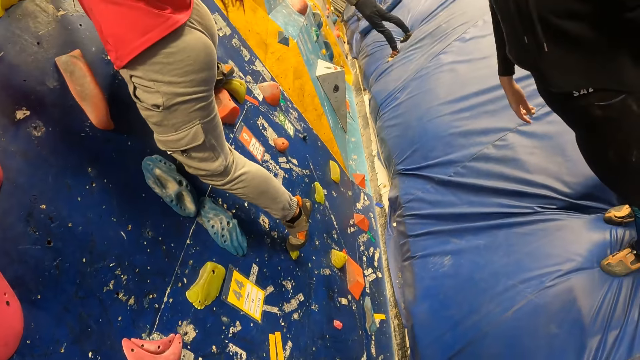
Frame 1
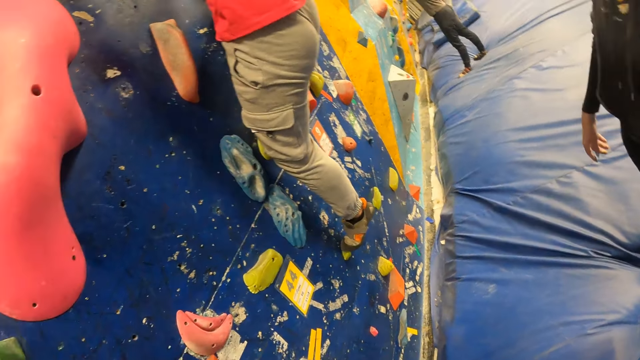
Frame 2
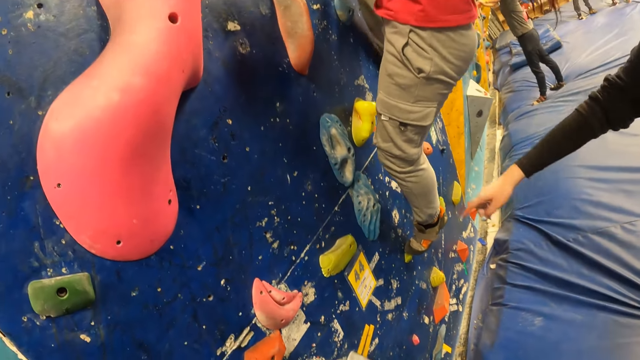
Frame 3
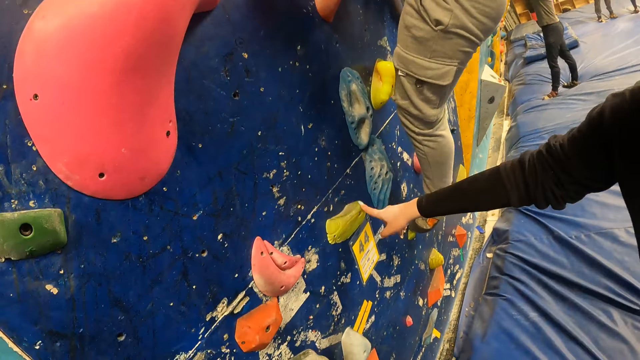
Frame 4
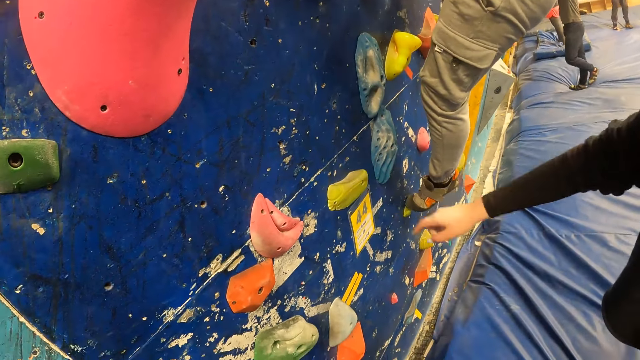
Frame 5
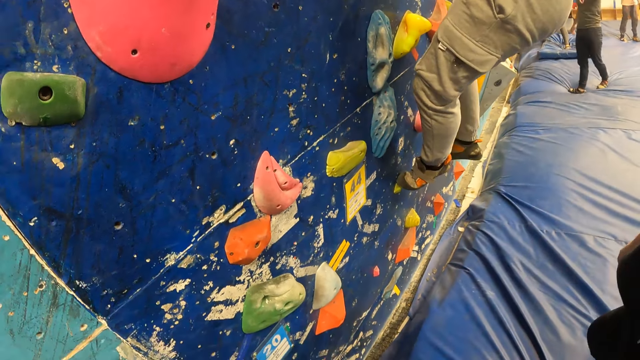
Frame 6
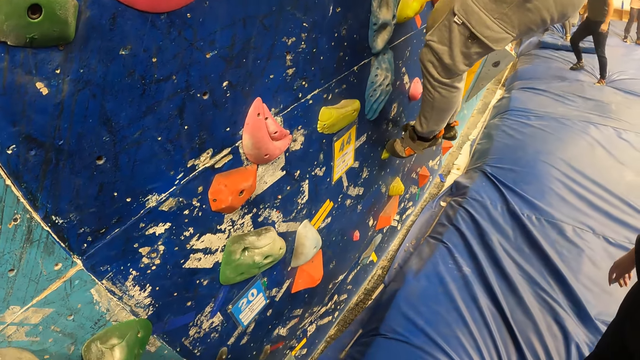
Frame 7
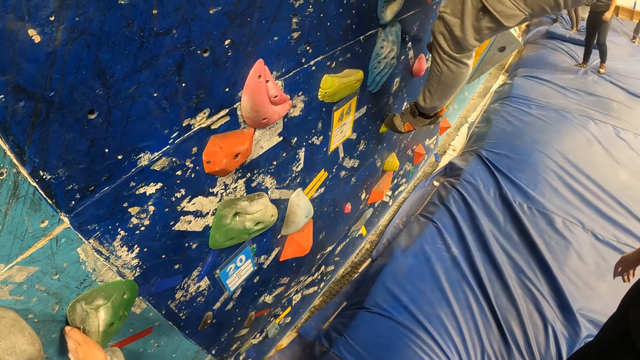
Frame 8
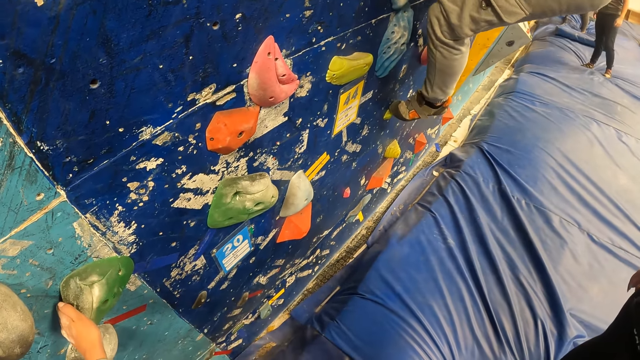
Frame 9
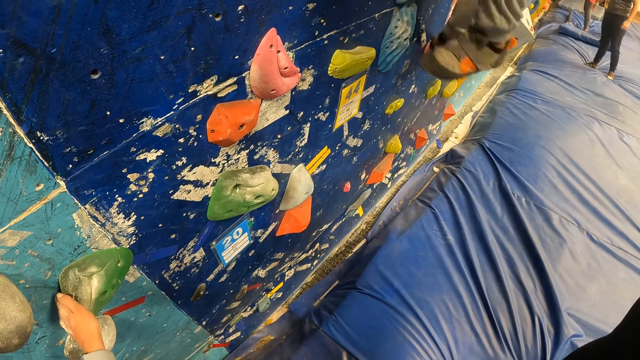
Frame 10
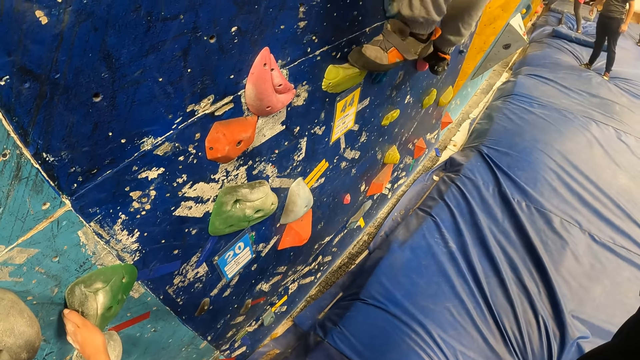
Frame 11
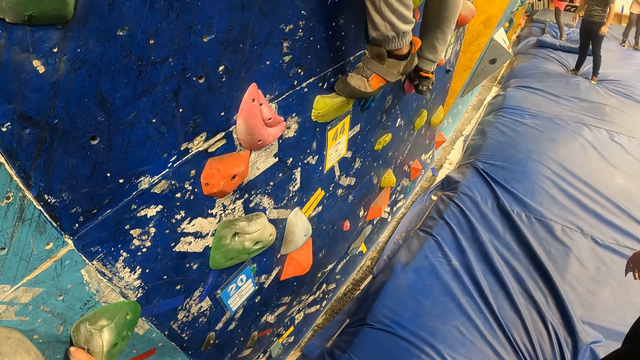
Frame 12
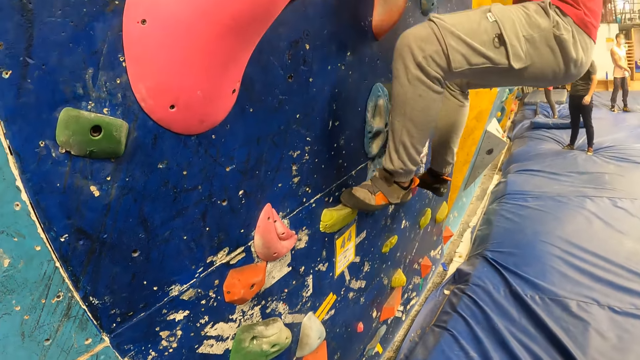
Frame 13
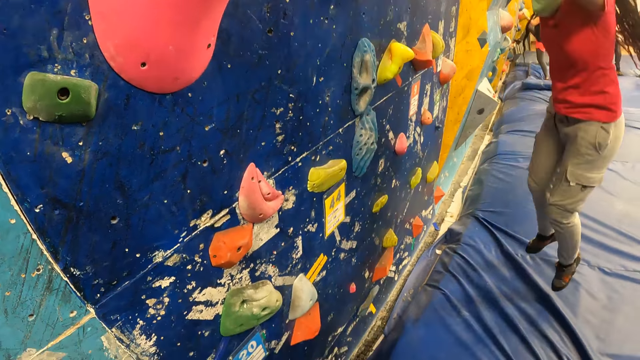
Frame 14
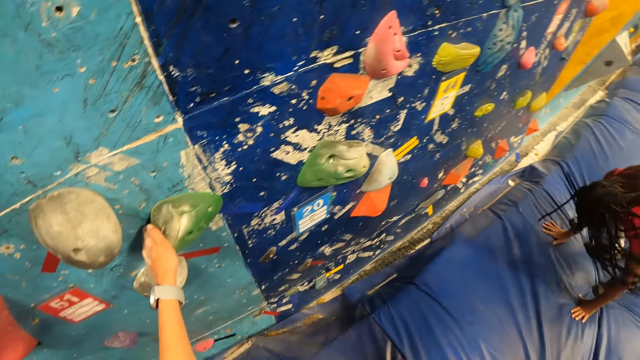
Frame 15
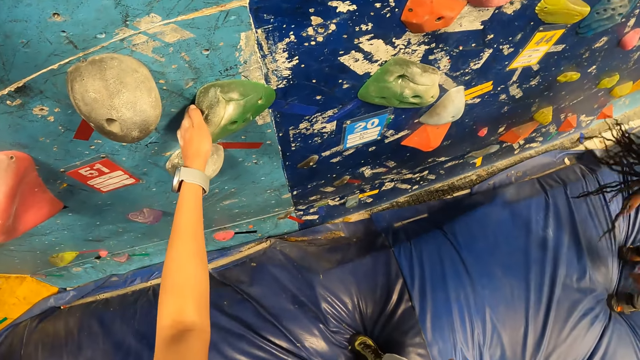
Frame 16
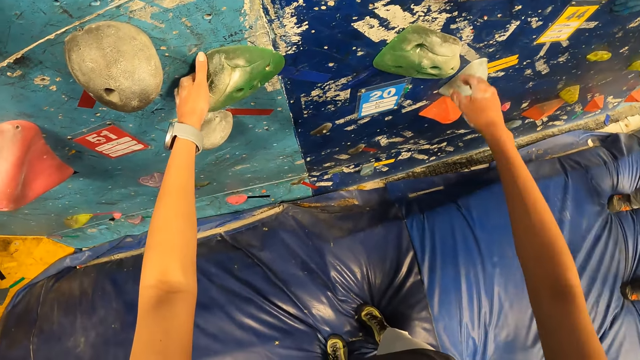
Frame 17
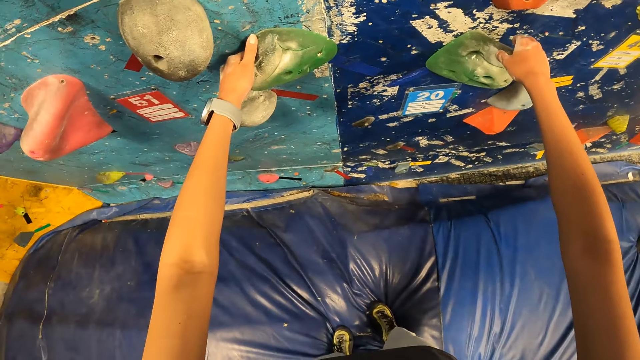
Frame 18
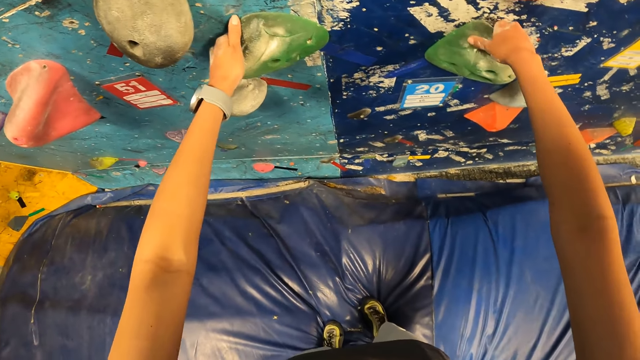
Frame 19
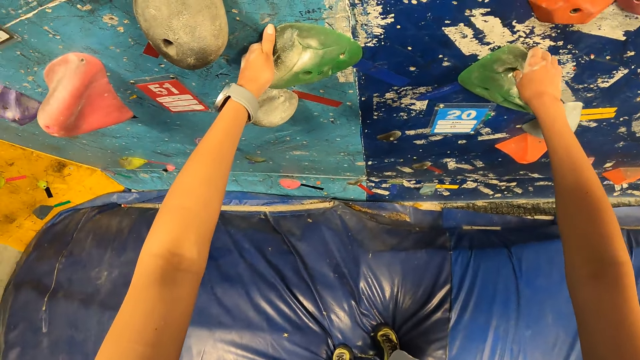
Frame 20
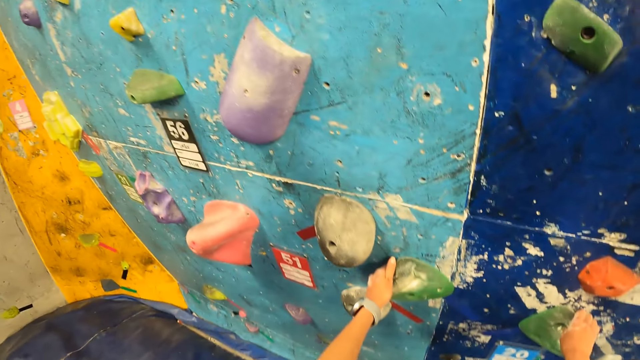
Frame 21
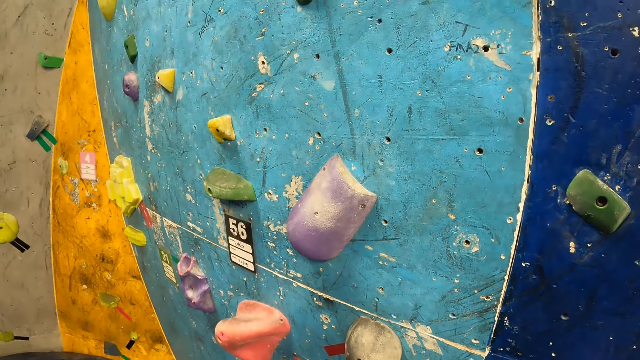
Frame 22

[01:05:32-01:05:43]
A woman points. The woman touches the climbing hold or handle on the bouldering wall with her right hand. Another woman climbs and jumps off the bouldering wall. The camera wearer holds the handle.

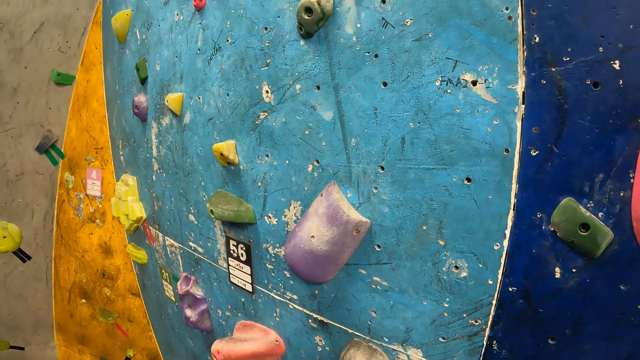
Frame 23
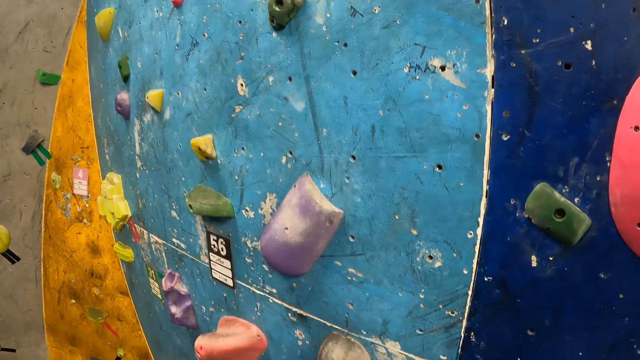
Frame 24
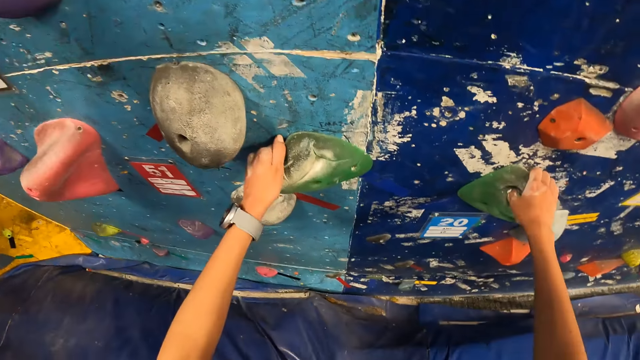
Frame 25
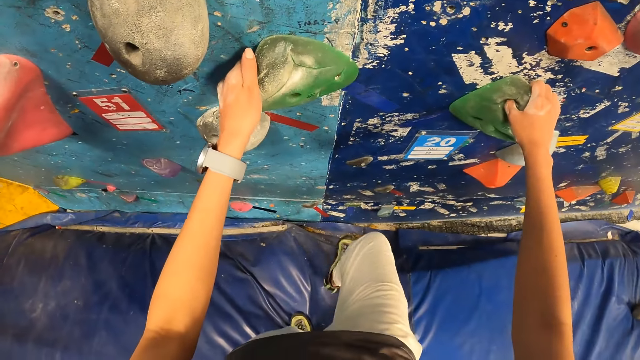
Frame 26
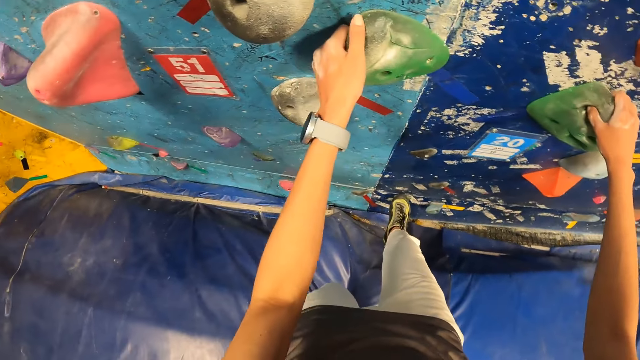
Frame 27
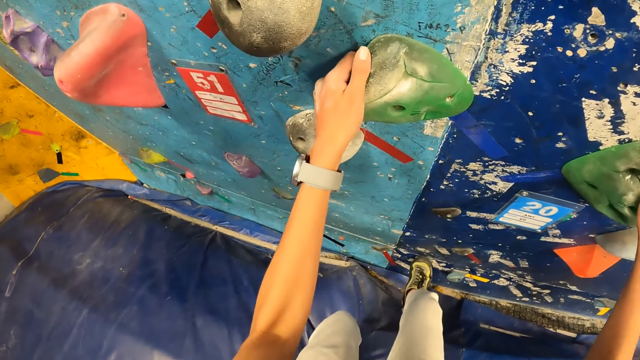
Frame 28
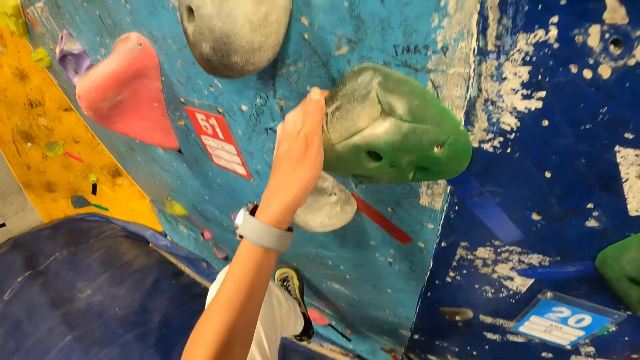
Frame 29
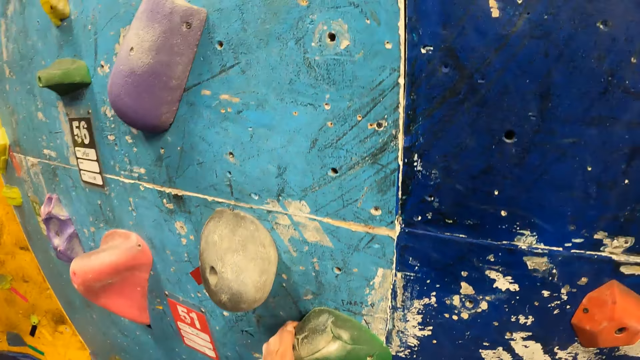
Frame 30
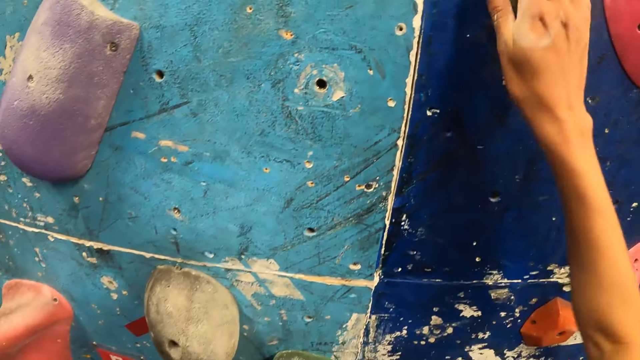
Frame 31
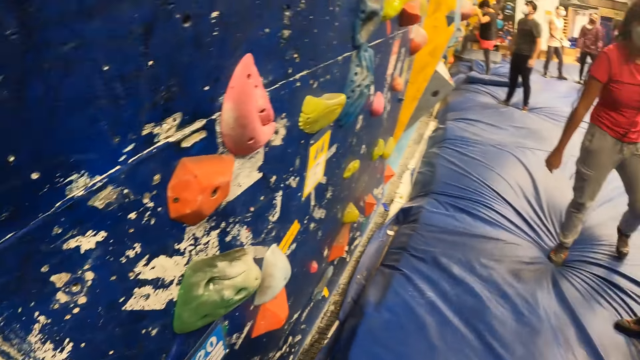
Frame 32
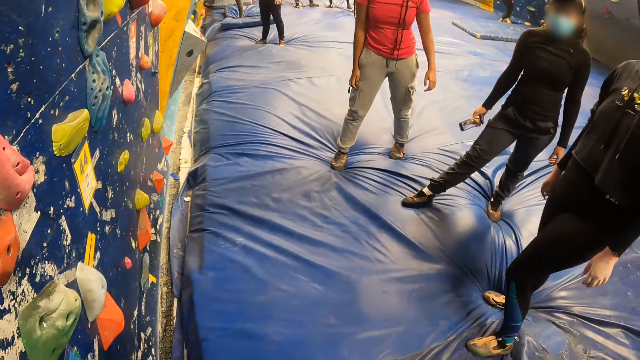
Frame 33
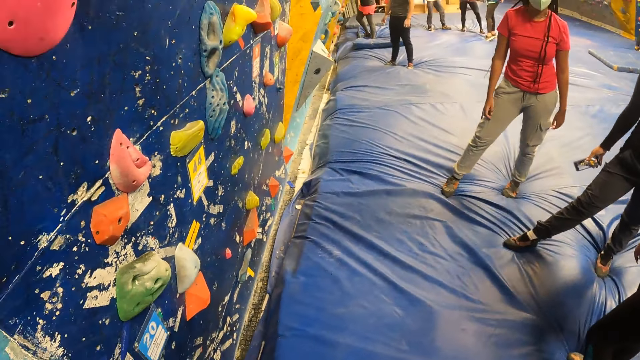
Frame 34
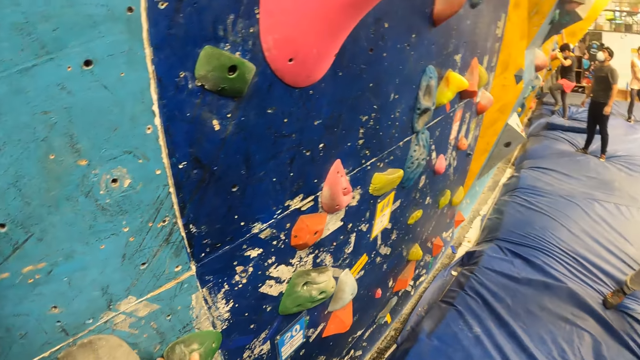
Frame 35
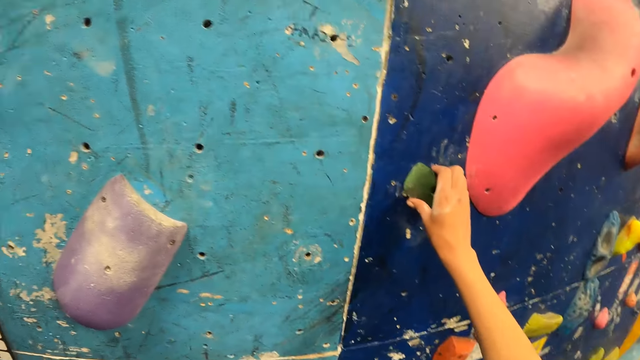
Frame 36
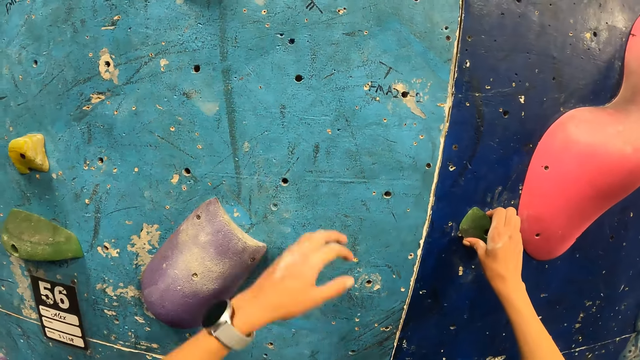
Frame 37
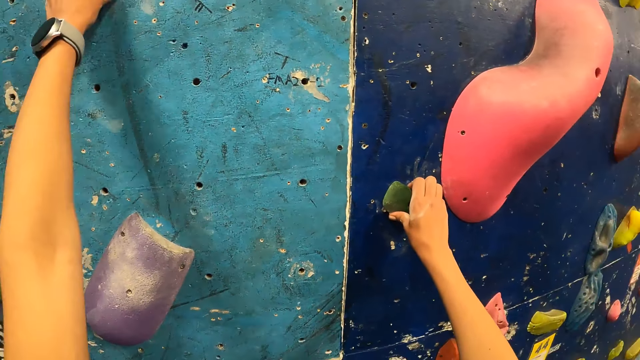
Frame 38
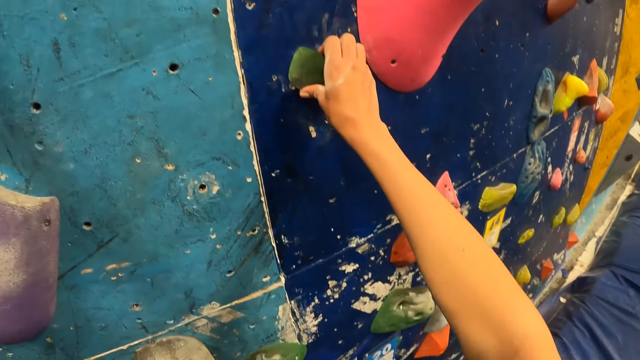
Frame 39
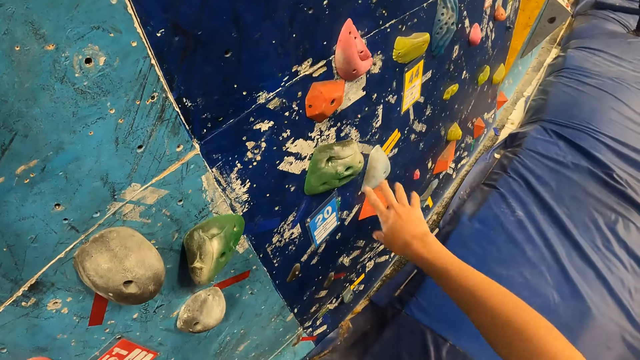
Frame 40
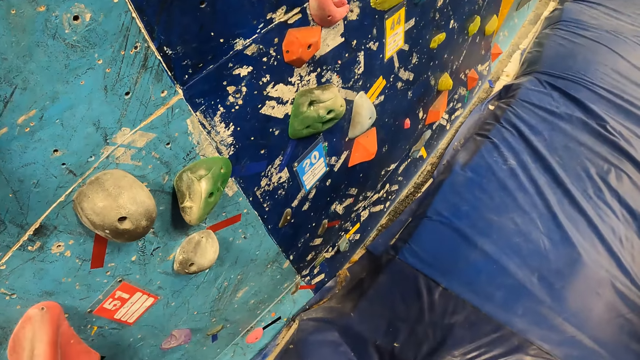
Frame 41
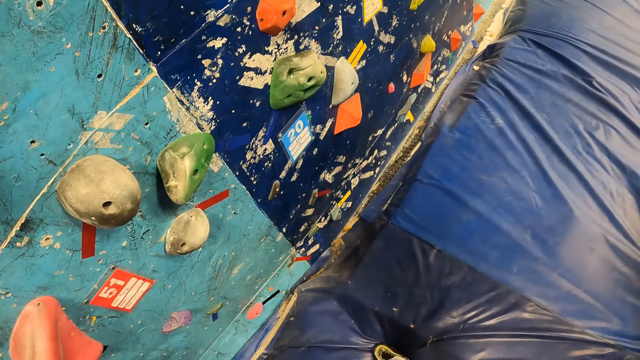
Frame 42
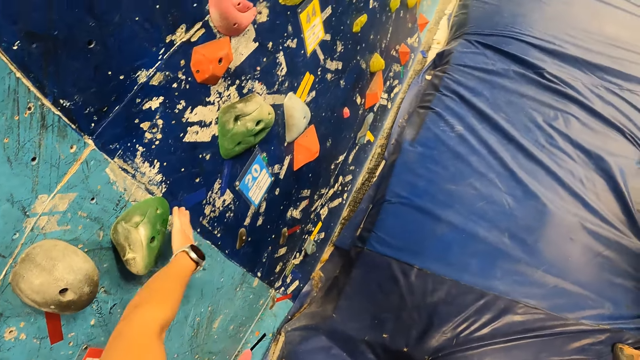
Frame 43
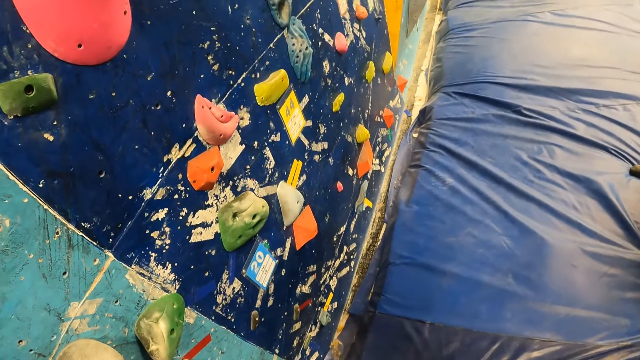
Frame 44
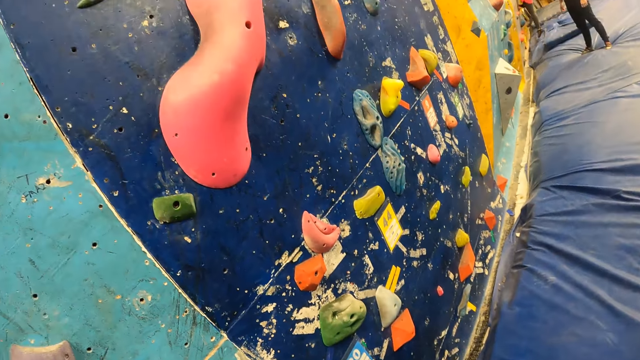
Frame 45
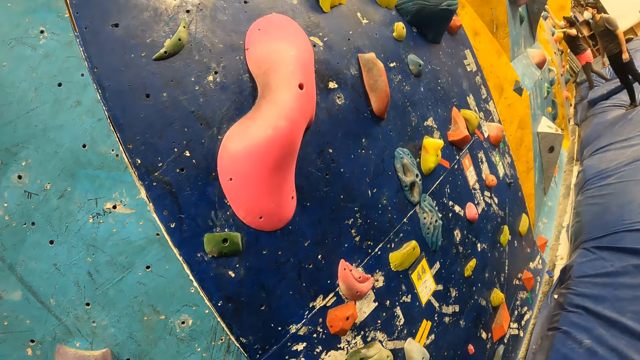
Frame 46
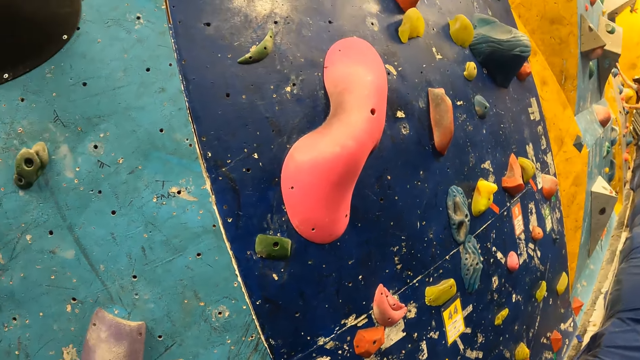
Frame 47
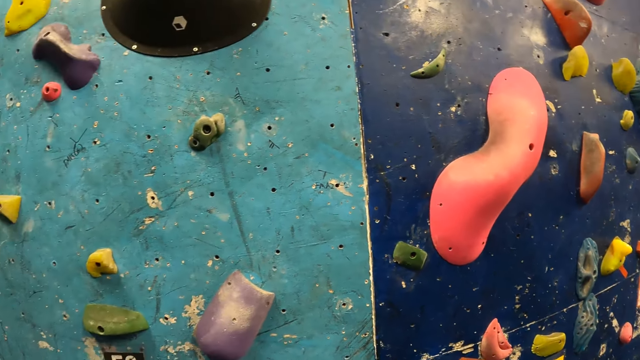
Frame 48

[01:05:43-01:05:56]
The camera wearer climbs the bouldering wall with the climbing hold. A woman stands. The camera wearer touches the climbing hold on the bouldering wall with her right hand. She holds the handle, jumps down, and touches the climbing hold on the bouldering wall with her left hand.
